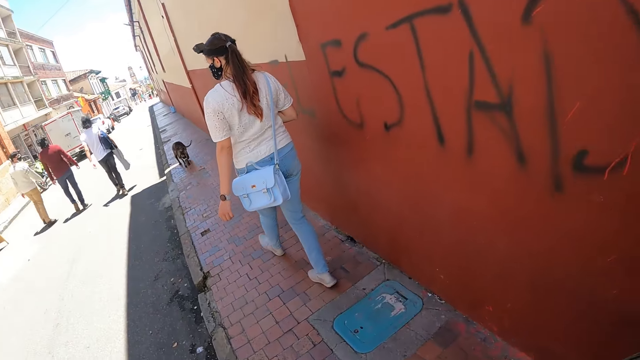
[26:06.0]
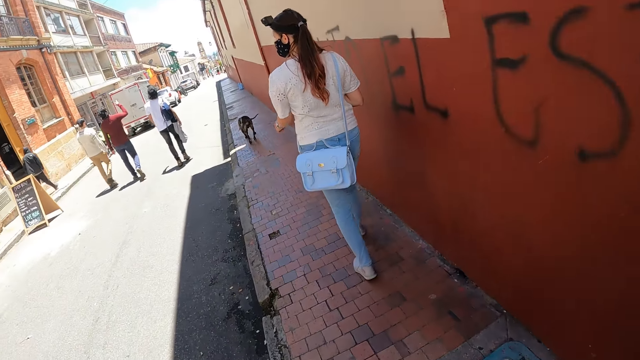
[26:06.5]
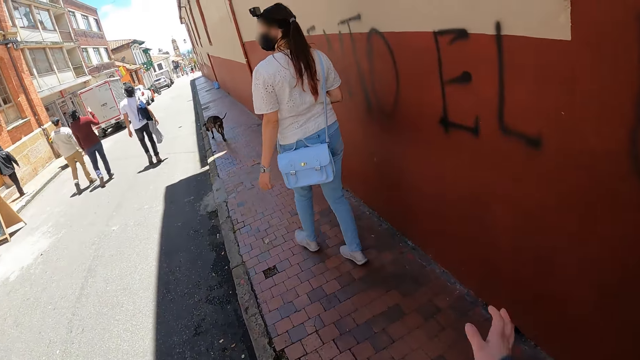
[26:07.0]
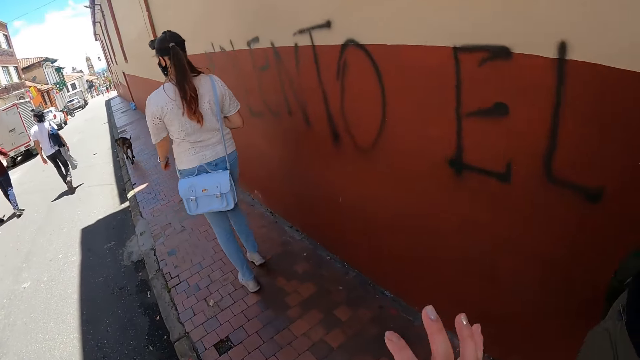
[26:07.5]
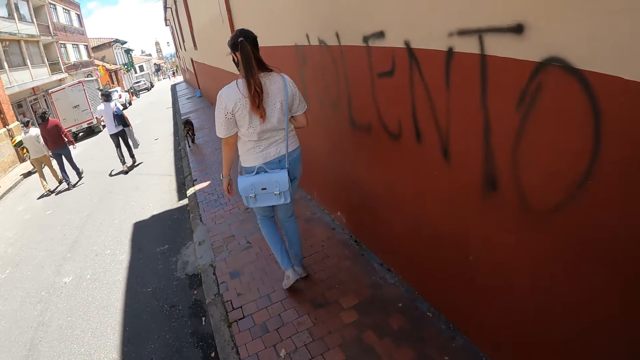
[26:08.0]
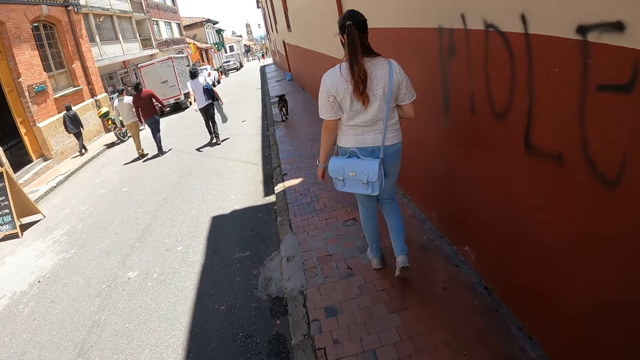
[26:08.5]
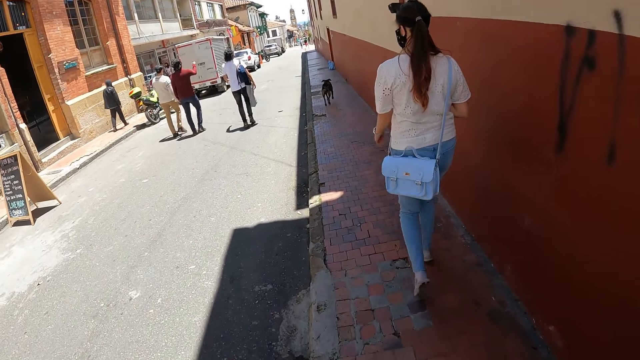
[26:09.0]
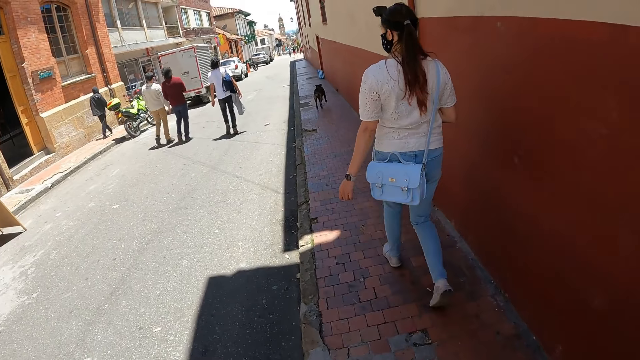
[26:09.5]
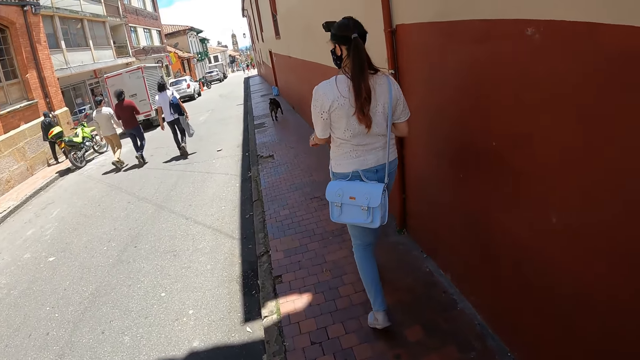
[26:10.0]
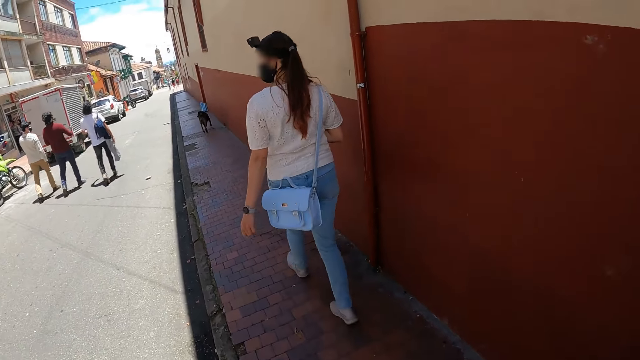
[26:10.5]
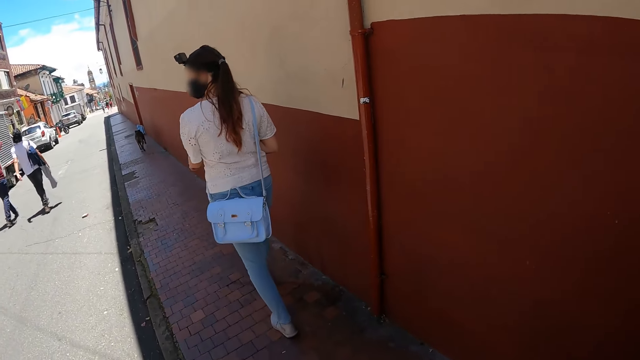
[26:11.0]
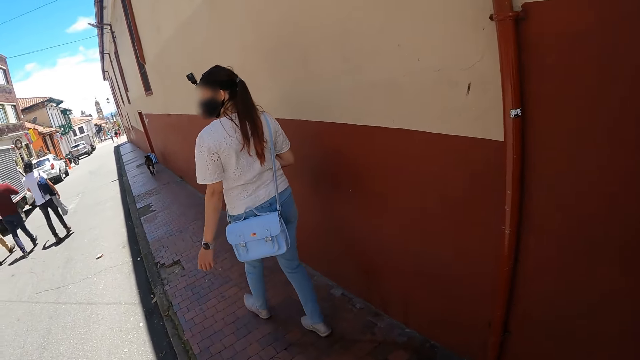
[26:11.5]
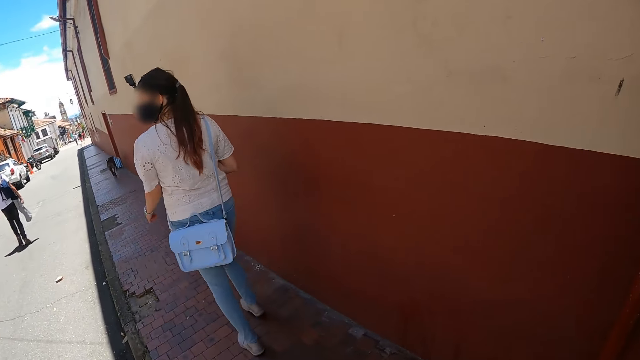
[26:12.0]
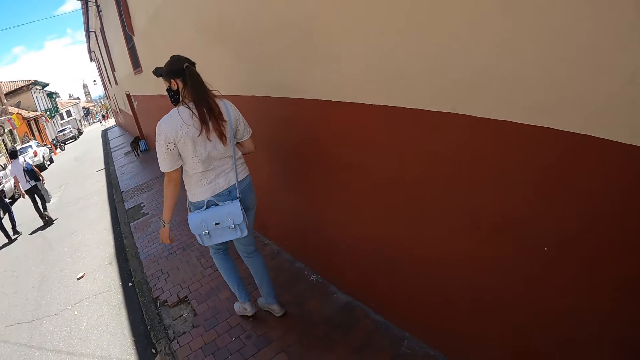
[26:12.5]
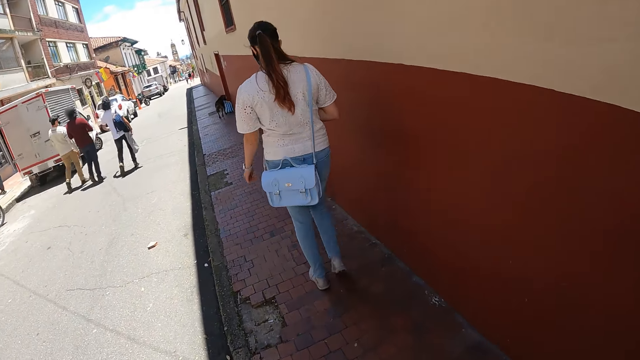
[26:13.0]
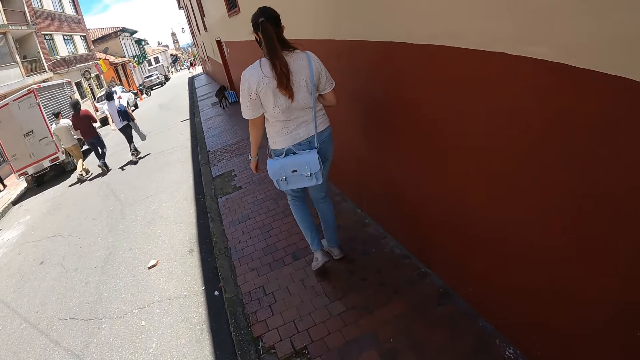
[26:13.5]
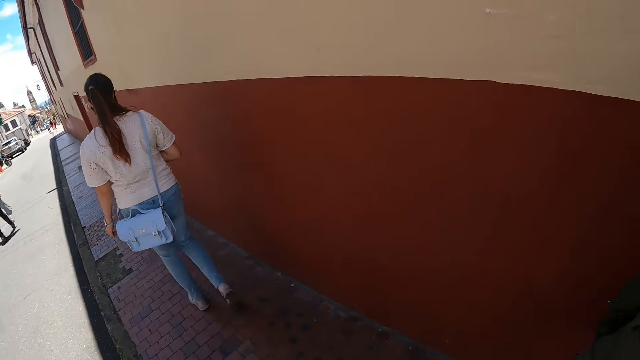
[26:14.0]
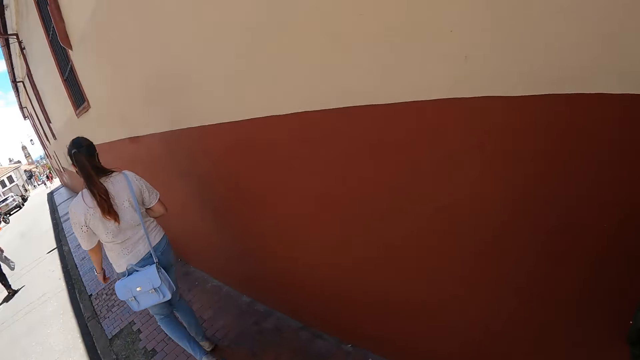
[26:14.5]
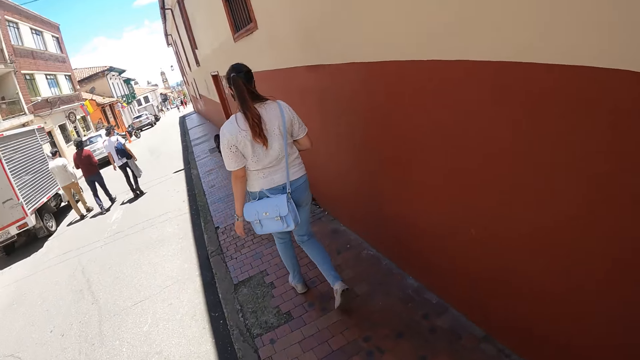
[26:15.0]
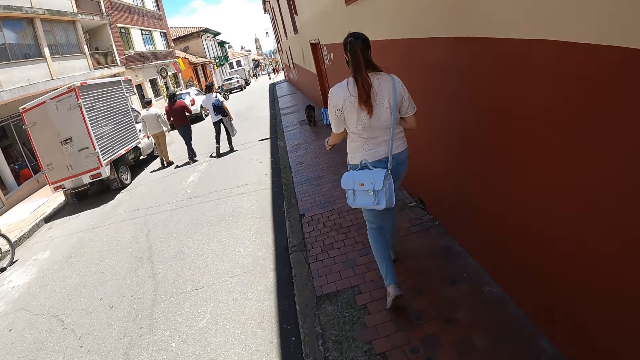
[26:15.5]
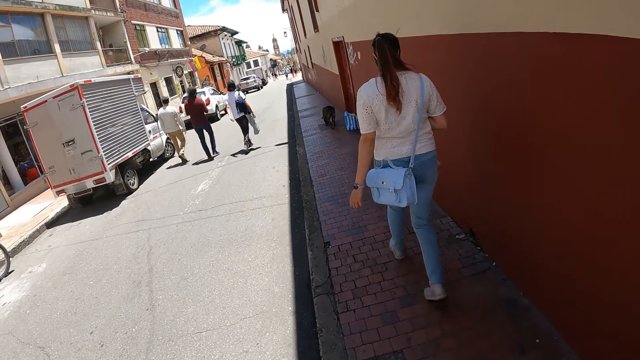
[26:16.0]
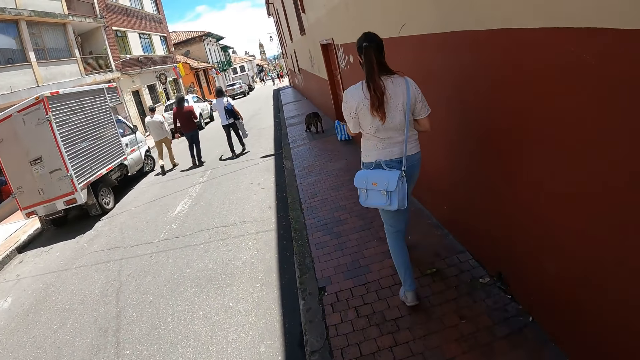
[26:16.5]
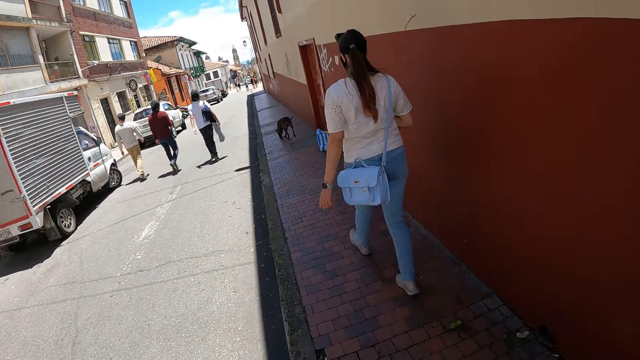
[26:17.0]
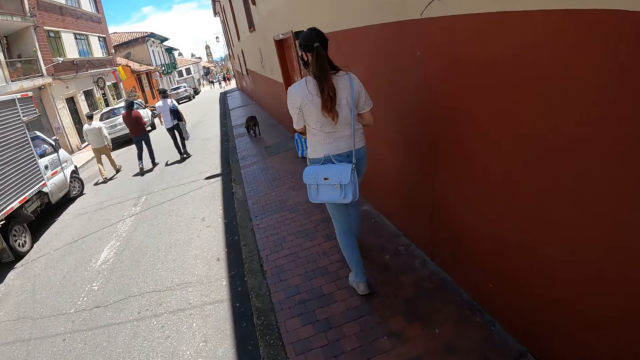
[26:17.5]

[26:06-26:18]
The camera wearer moves her hand.

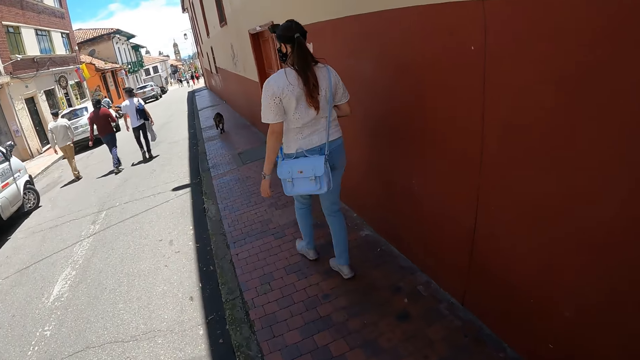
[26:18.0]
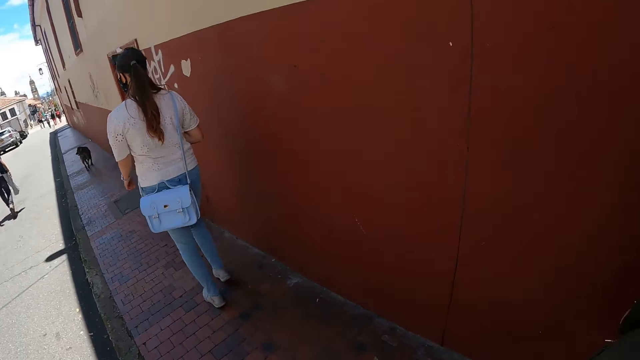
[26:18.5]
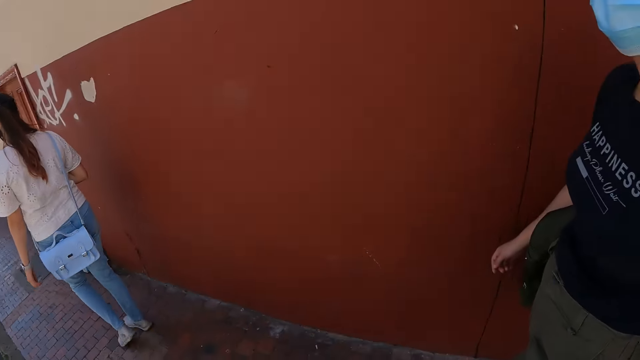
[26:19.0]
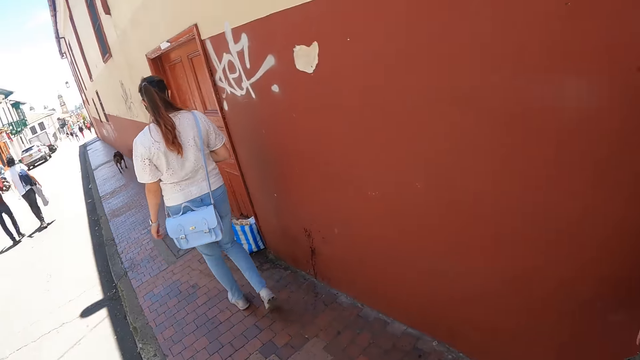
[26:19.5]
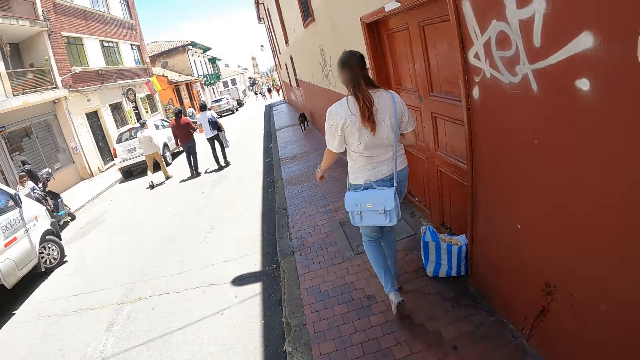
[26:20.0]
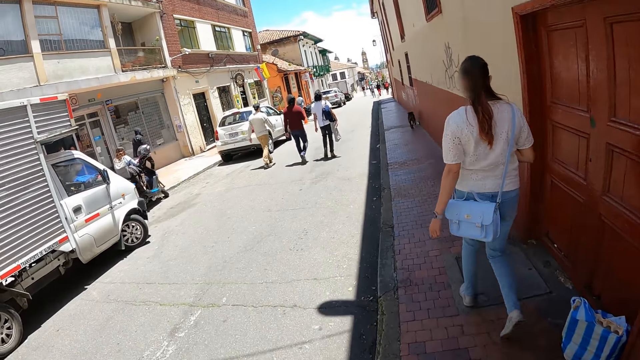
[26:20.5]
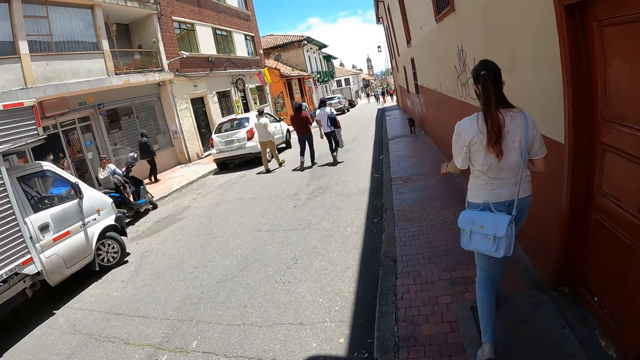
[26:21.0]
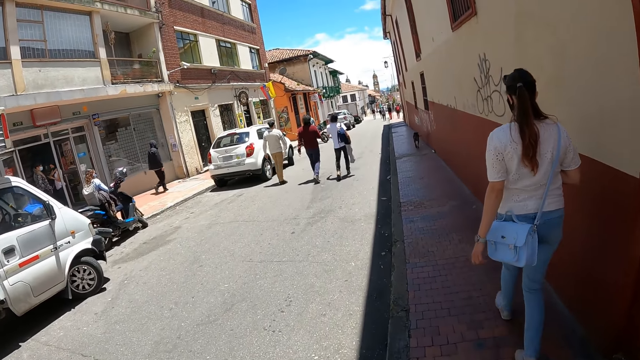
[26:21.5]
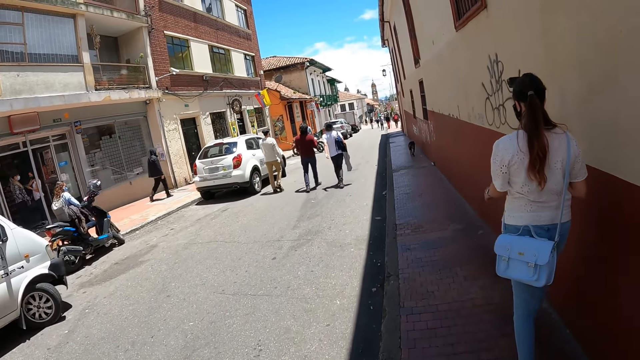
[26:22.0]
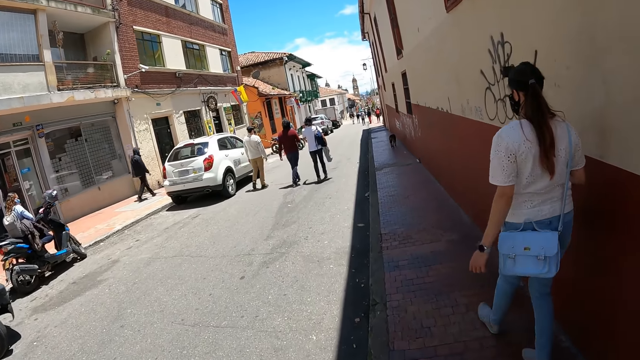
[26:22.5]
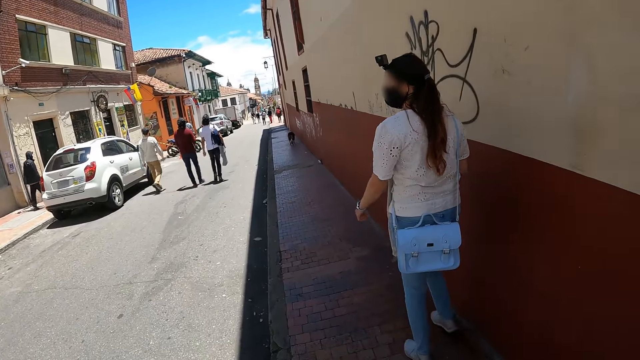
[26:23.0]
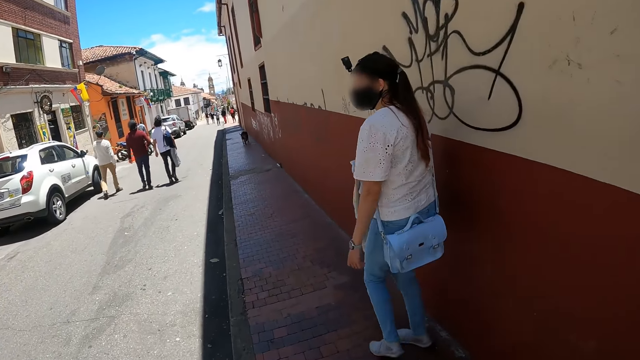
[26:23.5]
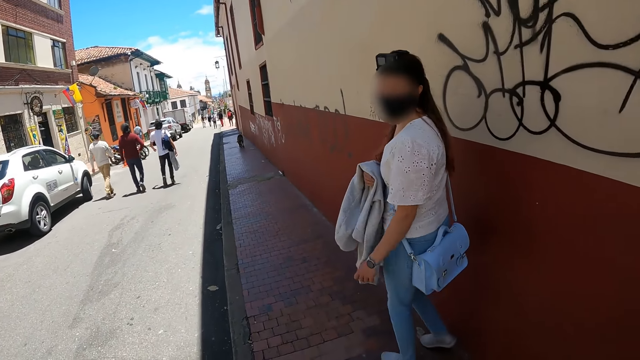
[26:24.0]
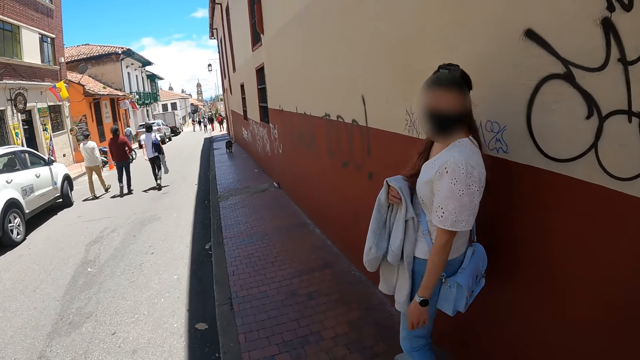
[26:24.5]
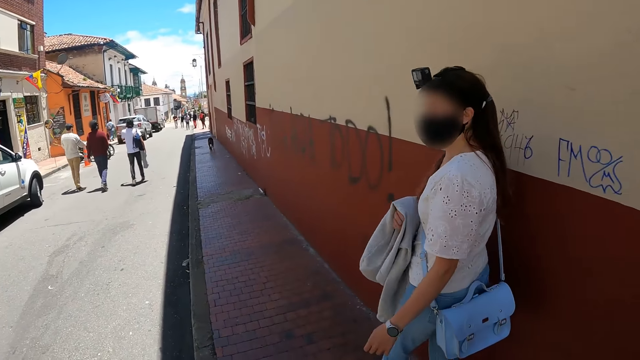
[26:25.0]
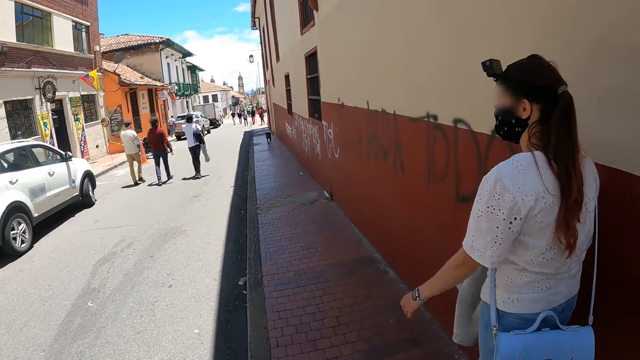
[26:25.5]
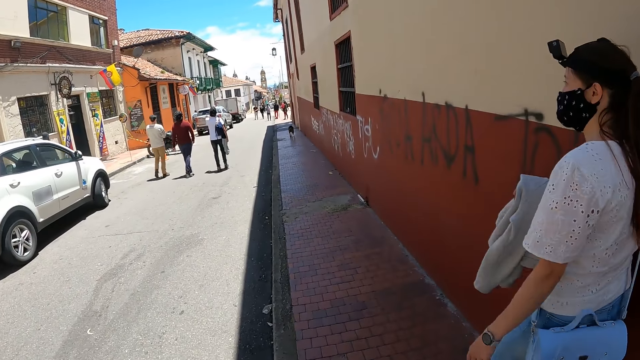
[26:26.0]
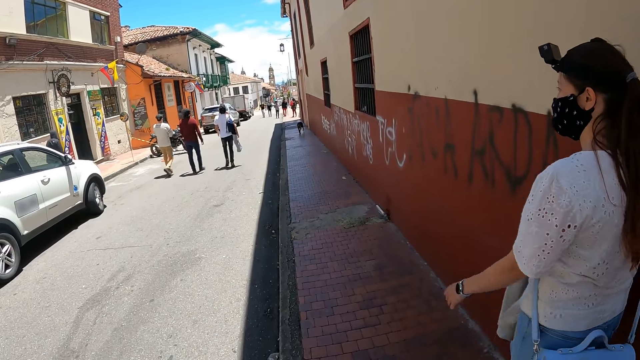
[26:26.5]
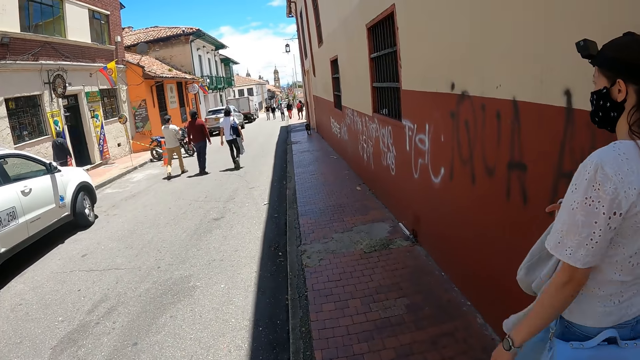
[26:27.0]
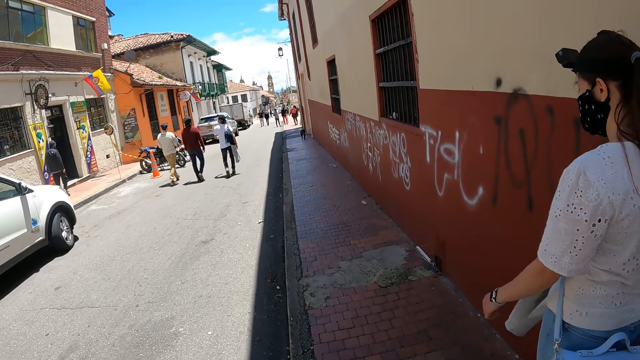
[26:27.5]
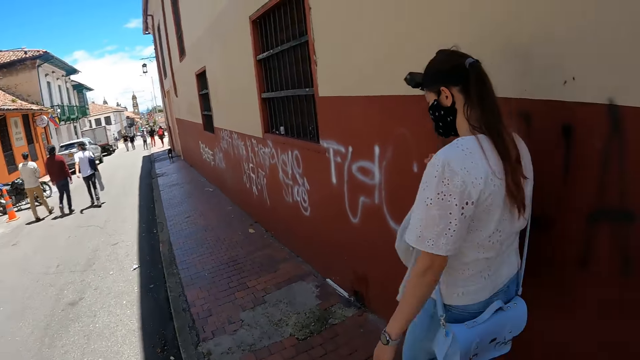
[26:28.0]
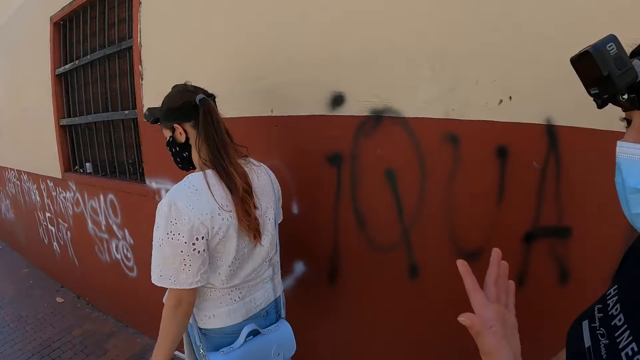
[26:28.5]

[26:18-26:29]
A person looks back.
